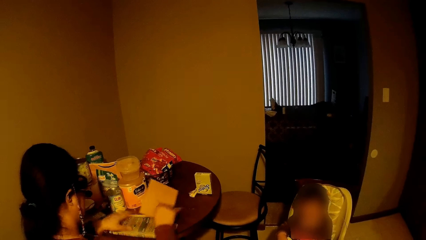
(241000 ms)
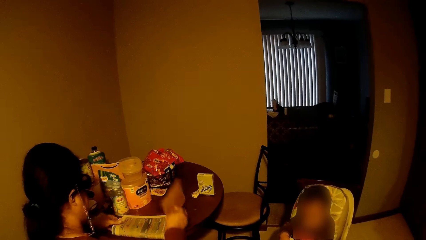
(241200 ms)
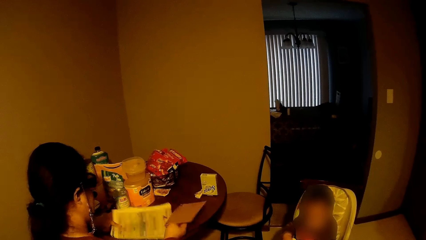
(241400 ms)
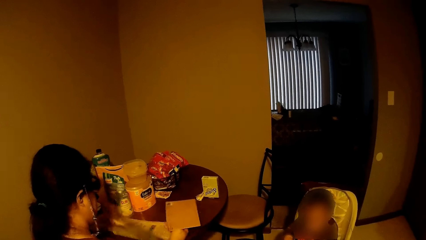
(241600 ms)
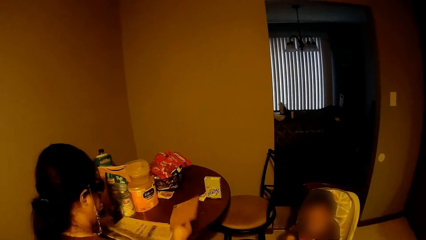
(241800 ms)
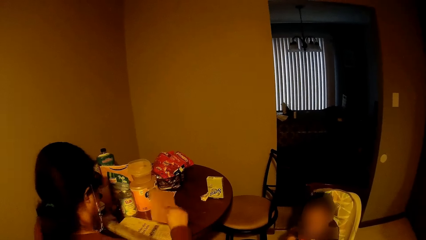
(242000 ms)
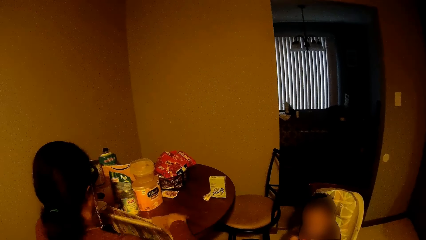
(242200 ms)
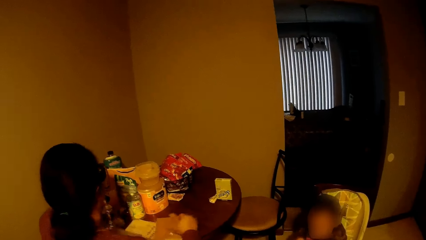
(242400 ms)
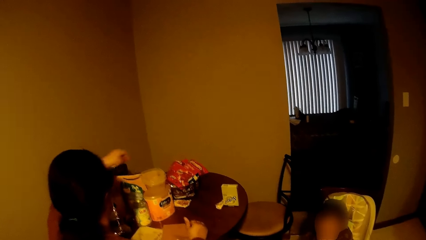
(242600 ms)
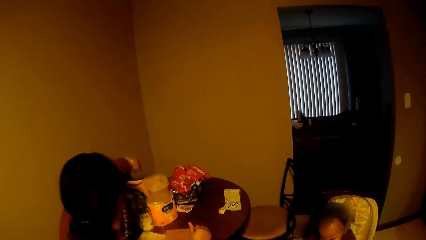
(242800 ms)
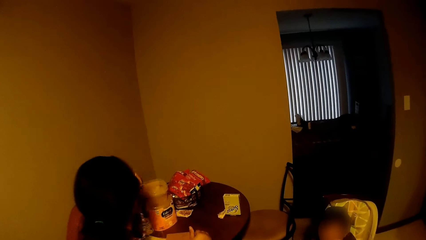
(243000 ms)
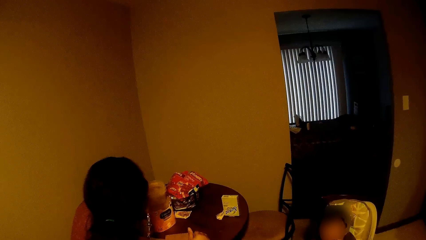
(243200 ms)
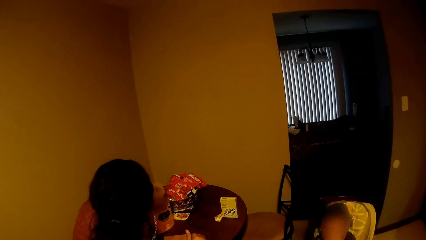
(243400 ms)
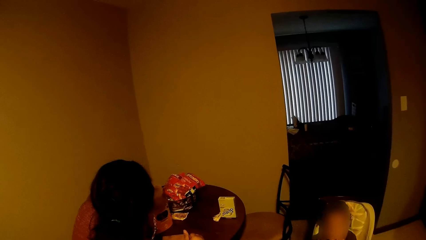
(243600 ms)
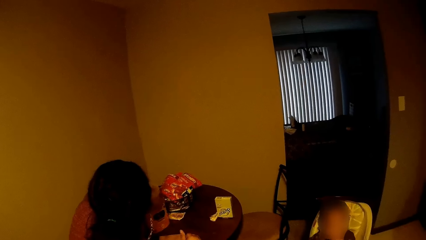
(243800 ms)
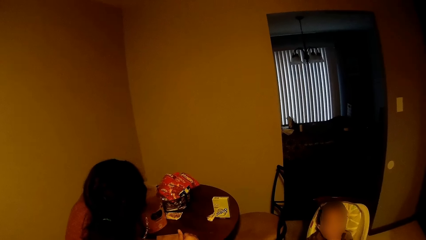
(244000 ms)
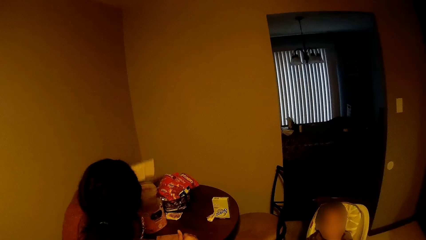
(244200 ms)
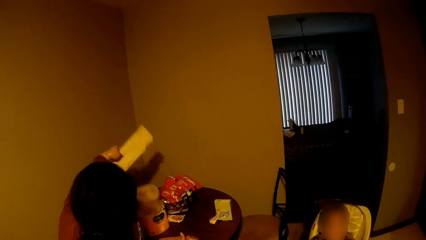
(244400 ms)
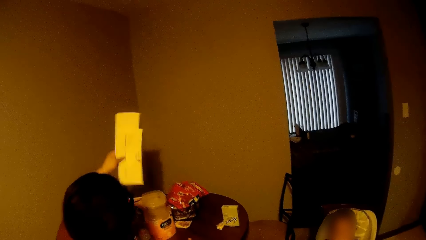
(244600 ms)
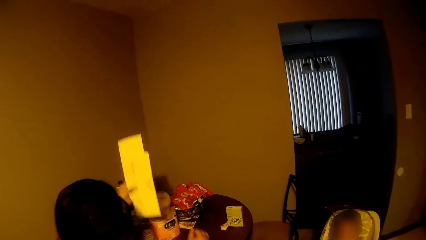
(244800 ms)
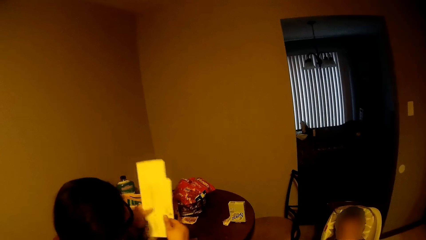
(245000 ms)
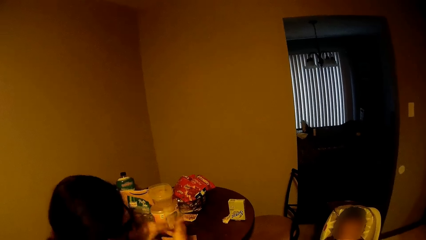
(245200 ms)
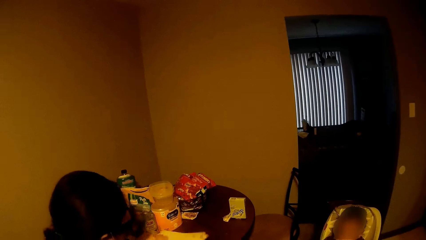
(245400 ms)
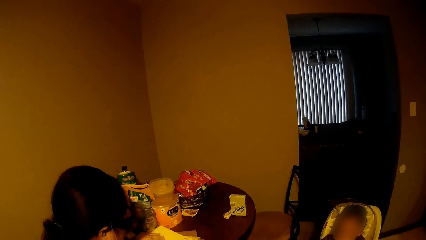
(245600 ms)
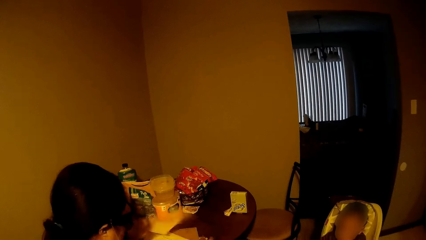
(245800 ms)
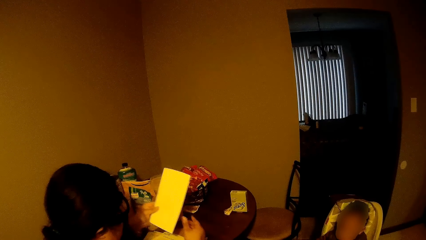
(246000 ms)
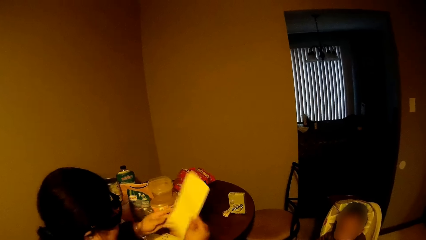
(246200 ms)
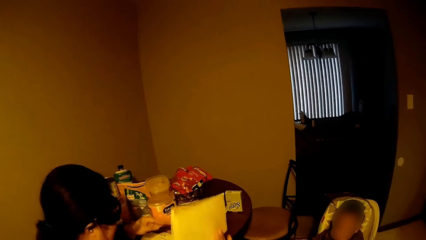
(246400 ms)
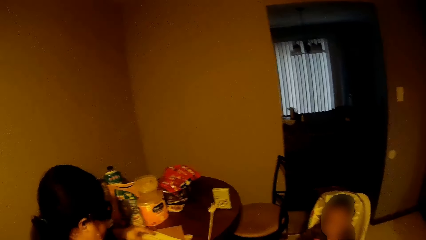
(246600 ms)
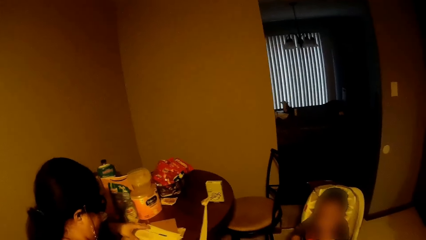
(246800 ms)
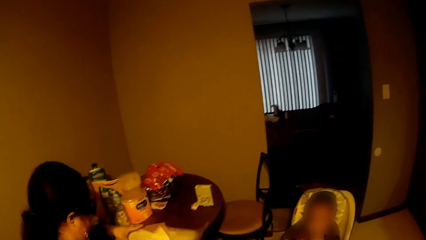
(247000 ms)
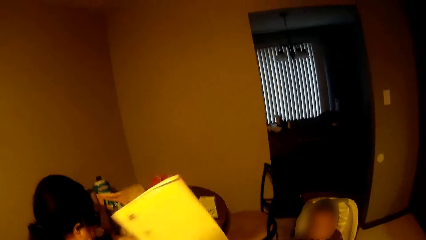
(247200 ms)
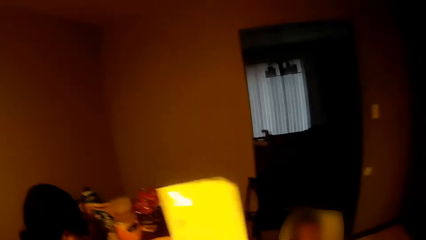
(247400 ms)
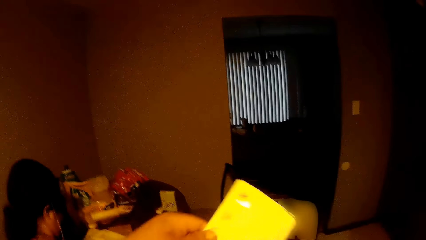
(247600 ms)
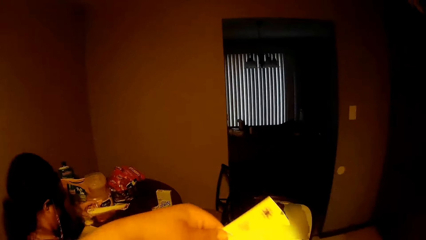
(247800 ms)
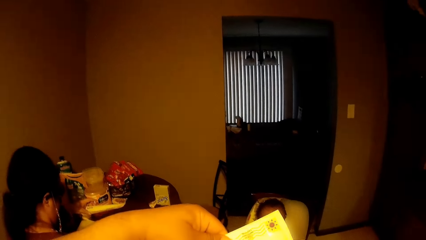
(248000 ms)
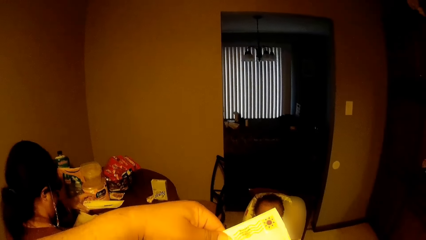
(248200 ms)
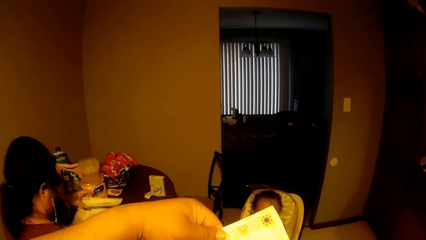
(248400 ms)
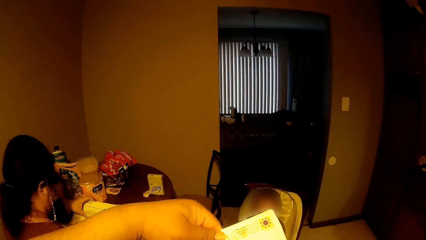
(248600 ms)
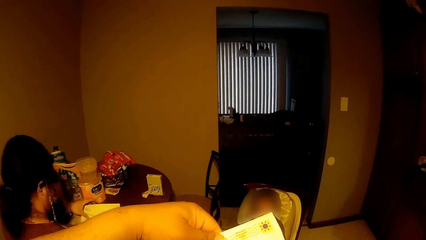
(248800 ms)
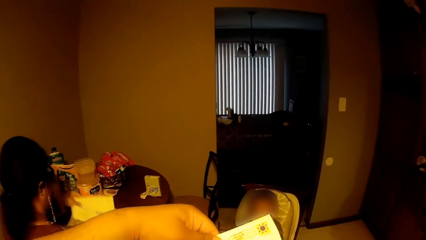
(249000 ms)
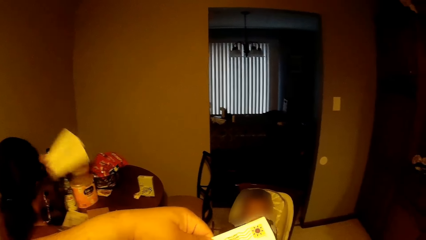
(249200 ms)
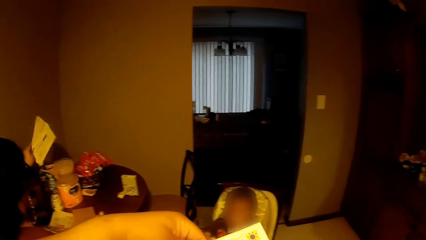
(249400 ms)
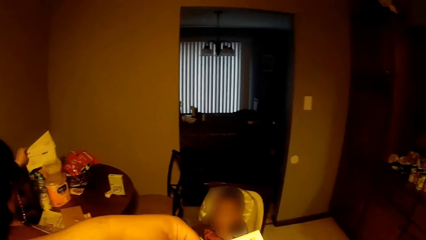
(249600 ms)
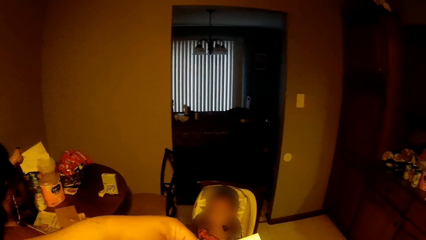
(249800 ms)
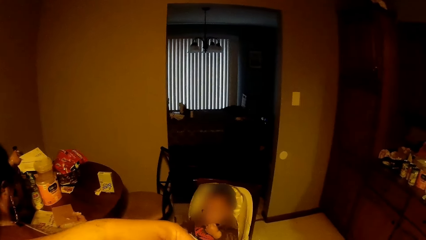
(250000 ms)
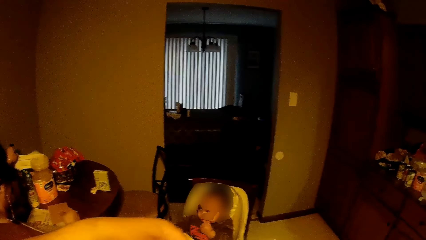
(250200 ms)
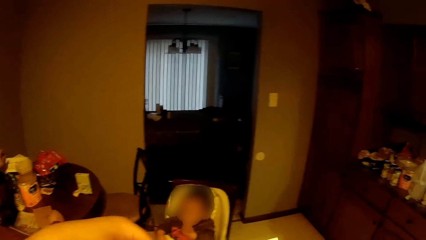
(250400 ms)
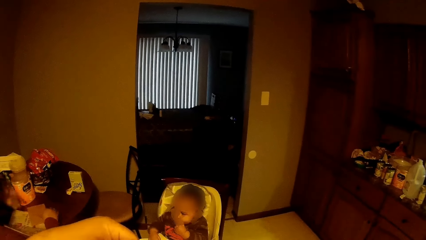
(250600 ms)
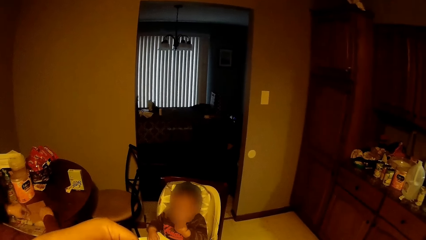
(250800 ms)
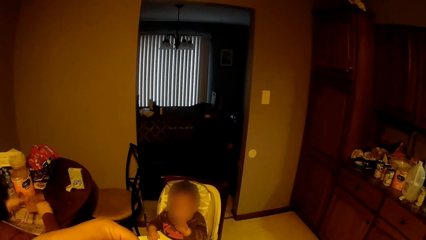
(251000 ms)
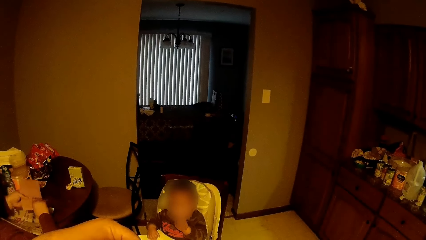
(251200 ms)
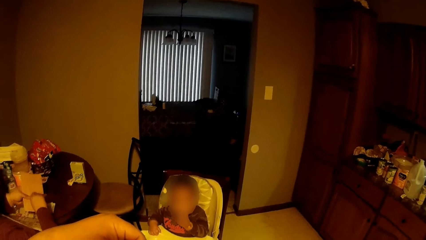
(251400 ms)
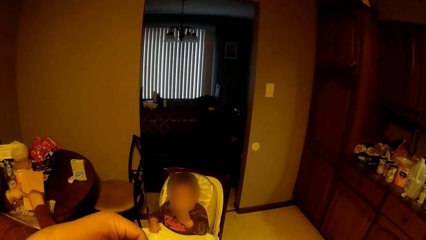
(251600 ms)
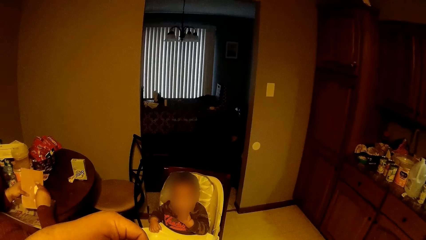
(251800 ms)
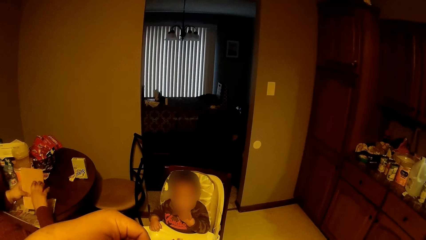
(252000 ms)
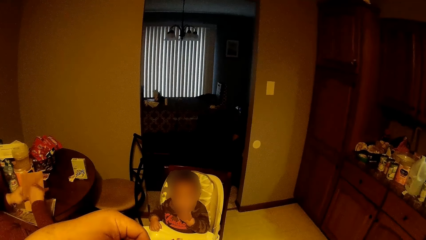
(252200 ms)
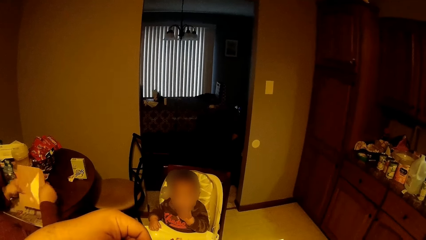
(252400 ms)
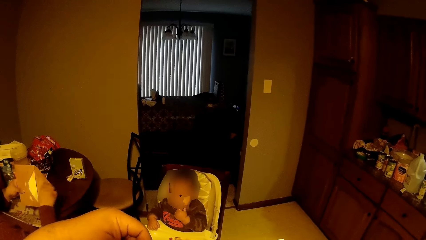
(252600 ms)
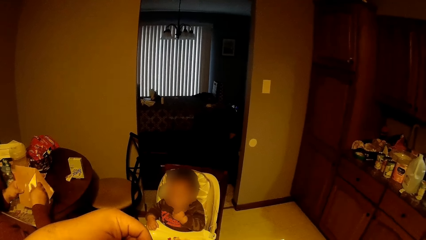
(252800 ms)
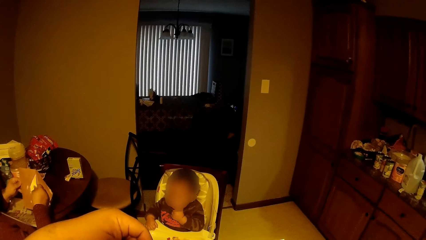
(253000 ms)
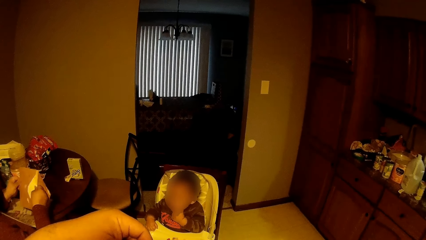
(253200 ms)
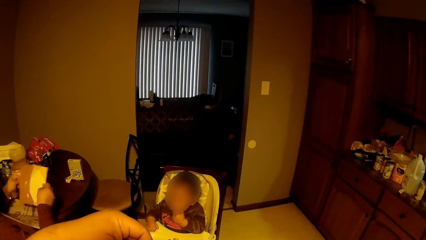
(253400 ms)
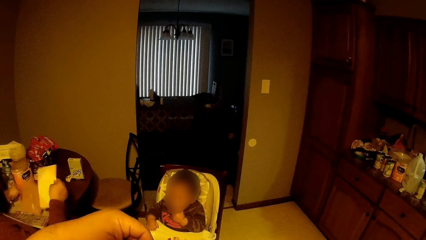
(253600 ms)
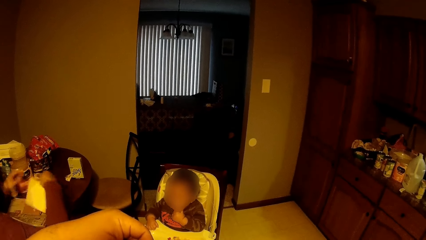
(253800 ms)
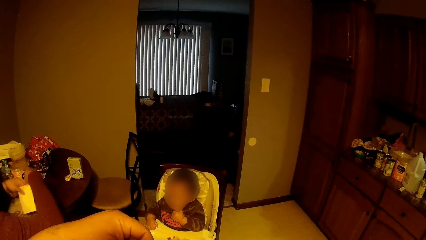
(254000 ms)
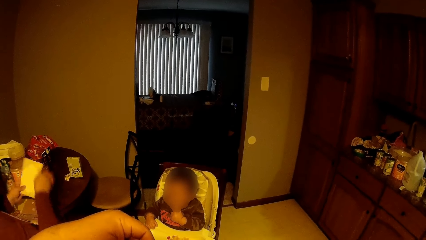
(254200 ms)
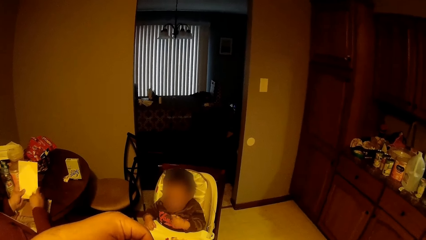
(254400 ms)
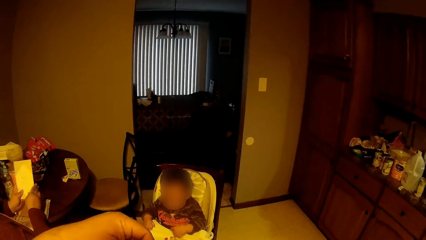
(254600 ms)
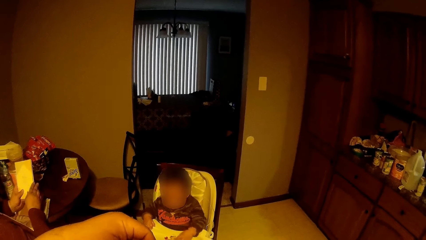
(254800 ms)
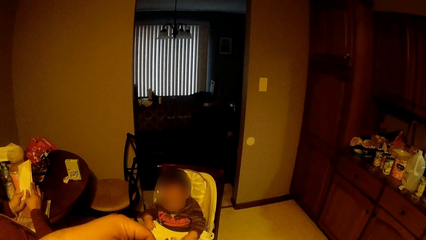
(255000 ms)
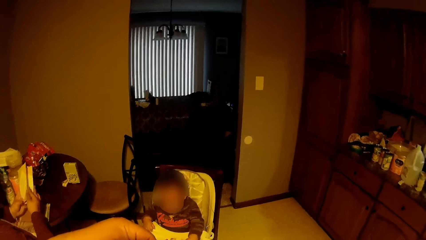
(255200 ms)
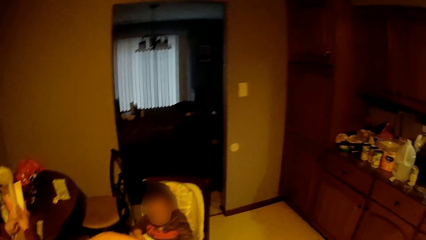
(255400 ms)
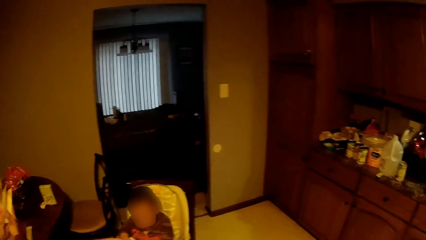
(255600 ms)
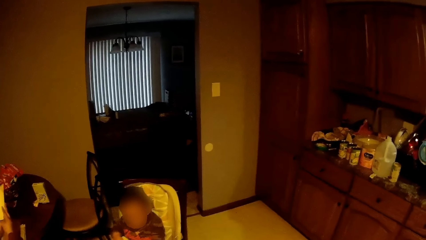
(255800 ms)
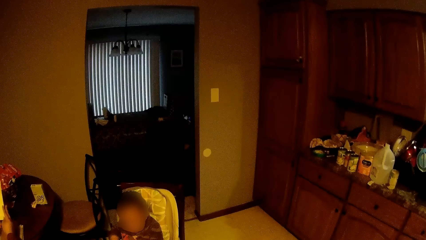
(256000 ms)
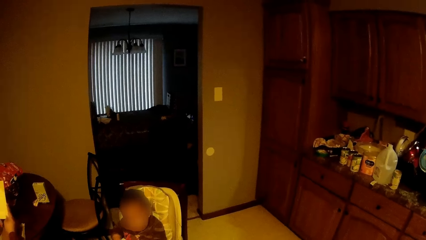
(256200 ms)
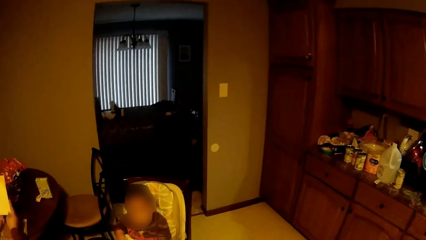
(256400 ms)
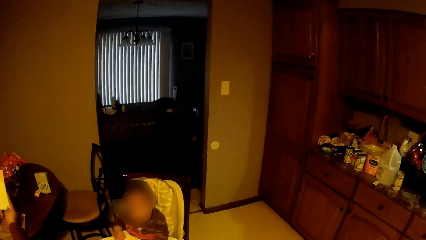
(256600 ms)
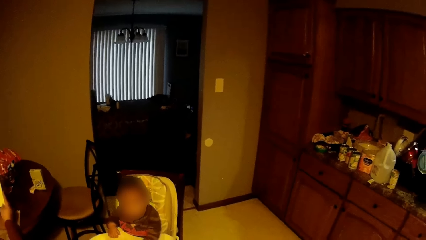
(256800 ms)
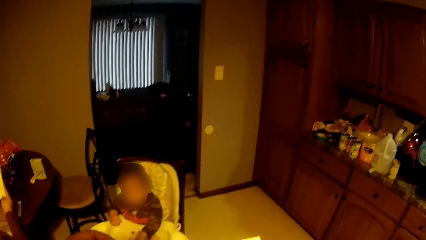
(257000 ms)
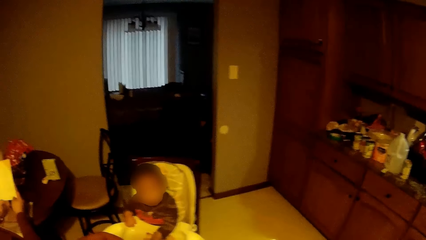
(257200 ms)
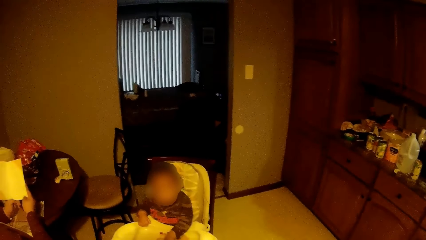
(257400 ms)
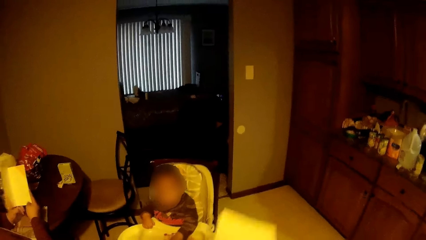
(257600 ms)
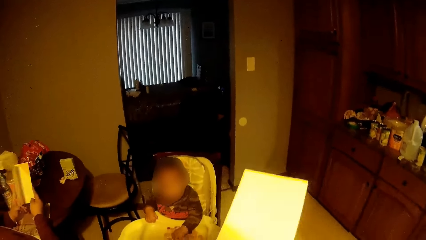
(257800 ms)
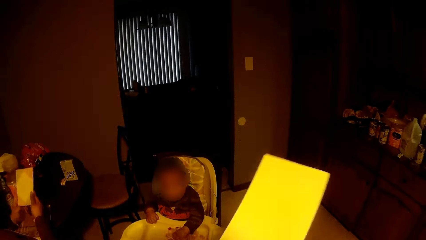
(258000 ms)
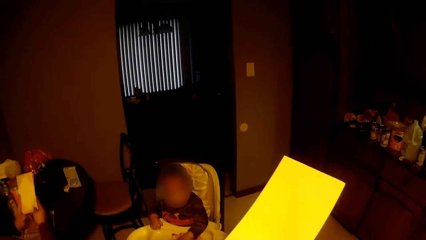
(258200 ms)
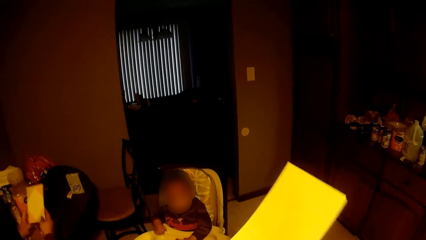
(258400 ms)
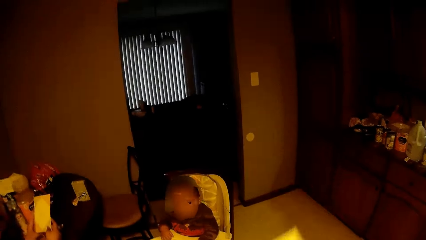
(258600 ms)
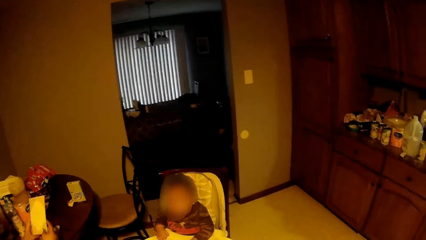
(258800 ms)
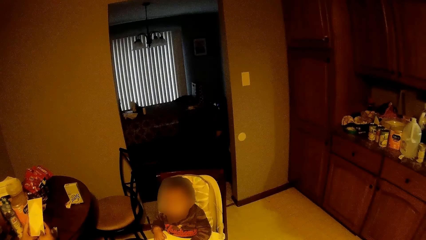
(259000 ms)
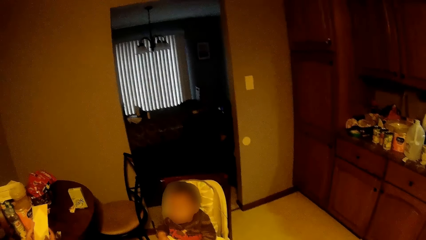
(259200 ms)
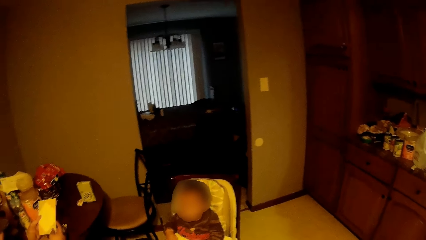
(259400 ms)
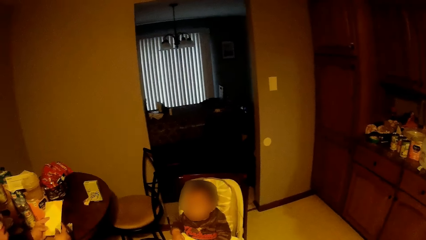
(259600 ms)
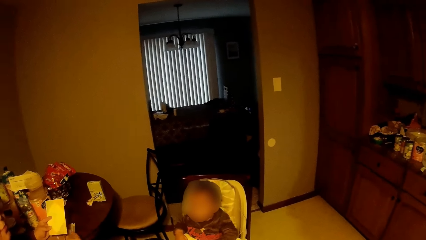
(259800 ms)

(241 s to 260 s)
The woman opens the newspaper on the table with her left hand. The woman drops the envelope on the newspaper with her right hand. The woman picks up another set of envelopes behind the container on the table with her left hand. The woman passes the envelopes in her left hand to her right hand. The woman drops the envelopes on the table with her right hand. The woman picks up the envelope on the table with her left hand. The woman passes the envelope in her left hand to her right hand. The woman gives the camera wearer the mail. The camera wearer collects the envelope from the woman with his left hand. The woman drops the envelope on the table with her left hand. The woman picks up the envelope on the table with both hands. The woman opens the envelope with her right hand. The woman removes a card inside the envelope with her right hand. The woman turns the card with both hands. The woman opens the card with her right hand. The woman closes the card with her left hand.
